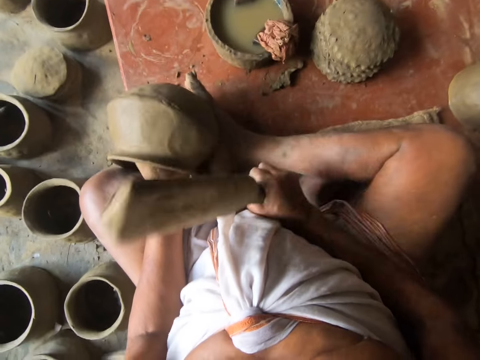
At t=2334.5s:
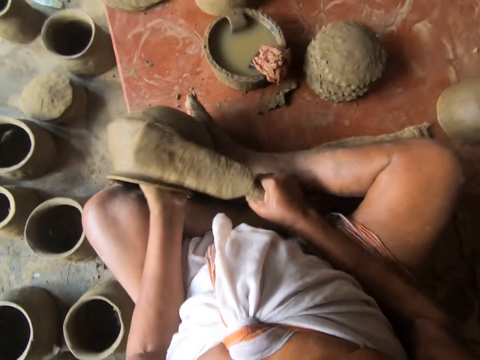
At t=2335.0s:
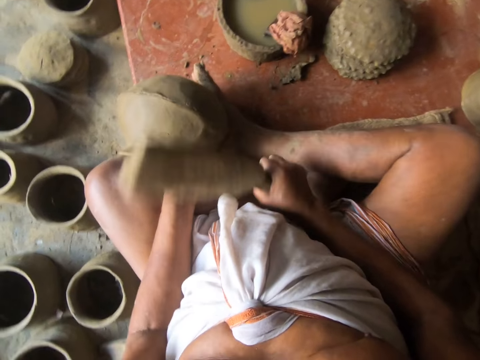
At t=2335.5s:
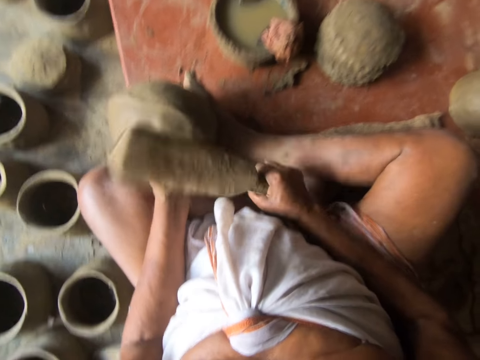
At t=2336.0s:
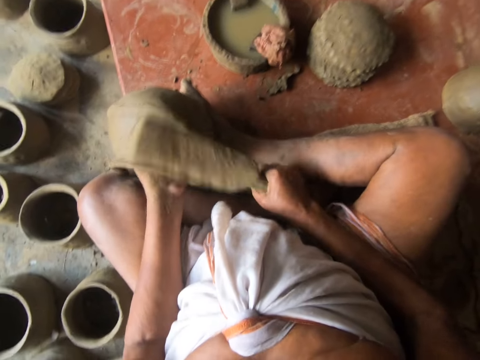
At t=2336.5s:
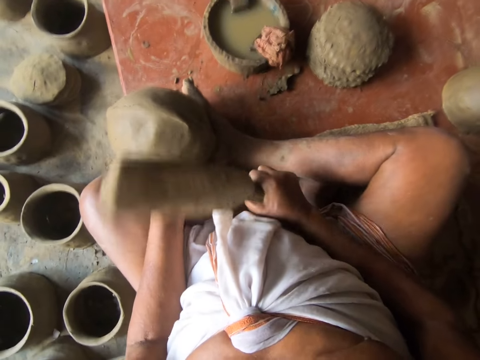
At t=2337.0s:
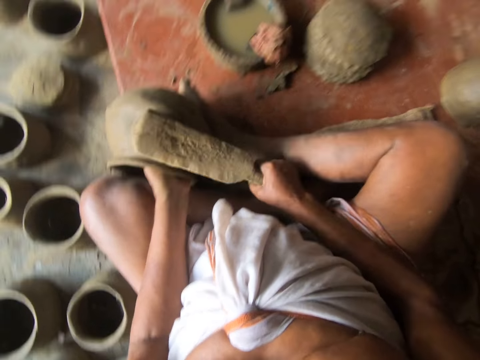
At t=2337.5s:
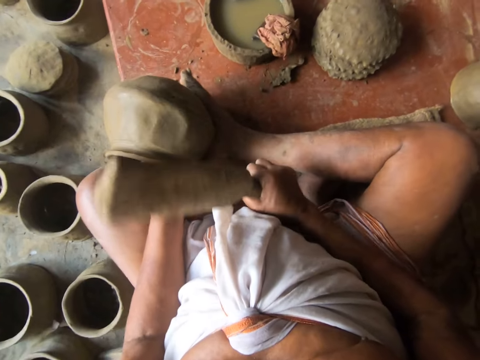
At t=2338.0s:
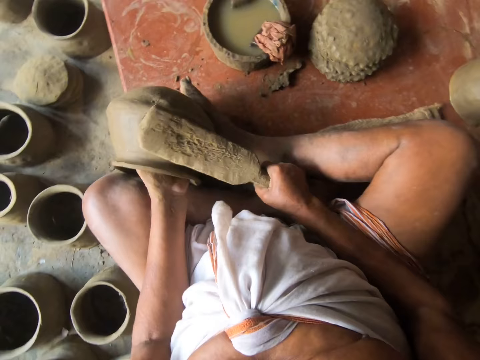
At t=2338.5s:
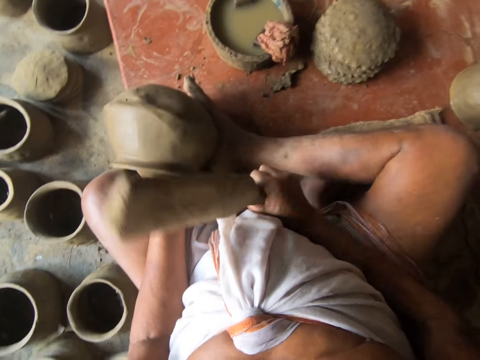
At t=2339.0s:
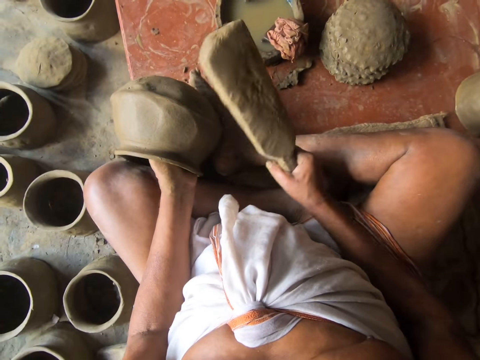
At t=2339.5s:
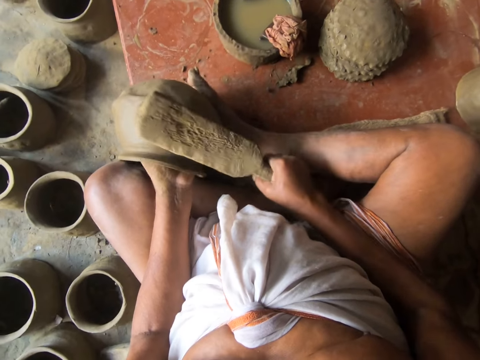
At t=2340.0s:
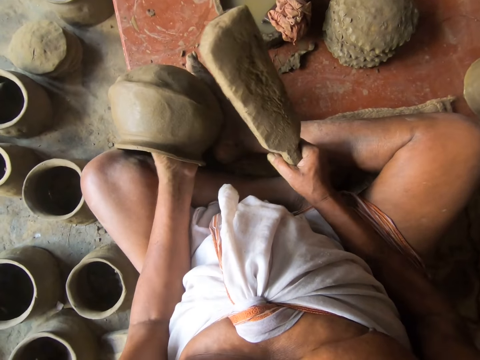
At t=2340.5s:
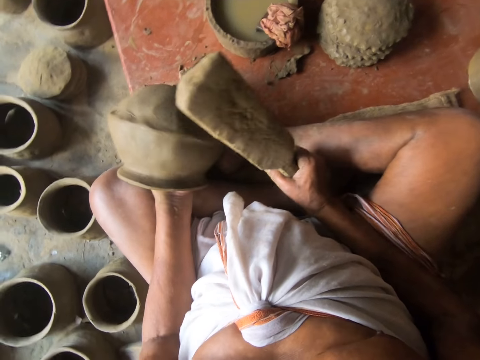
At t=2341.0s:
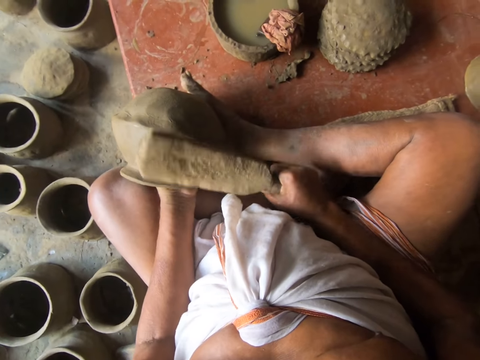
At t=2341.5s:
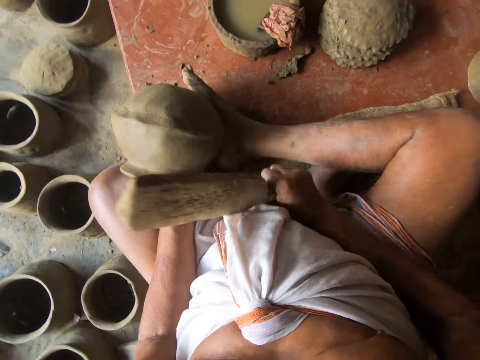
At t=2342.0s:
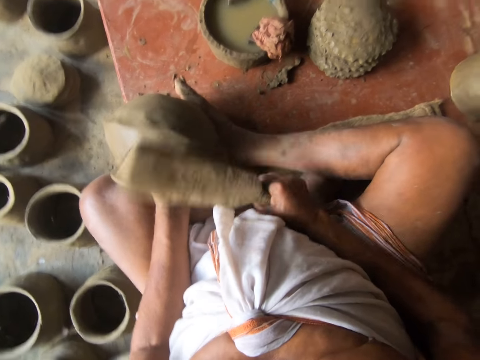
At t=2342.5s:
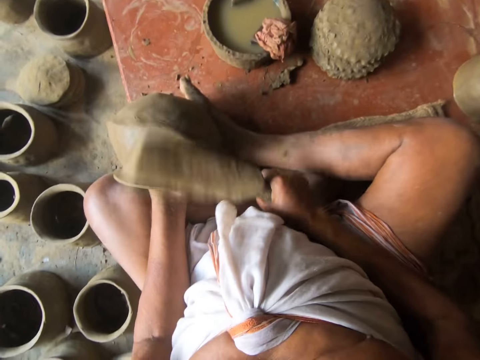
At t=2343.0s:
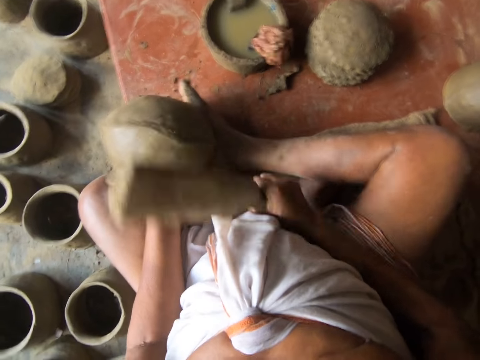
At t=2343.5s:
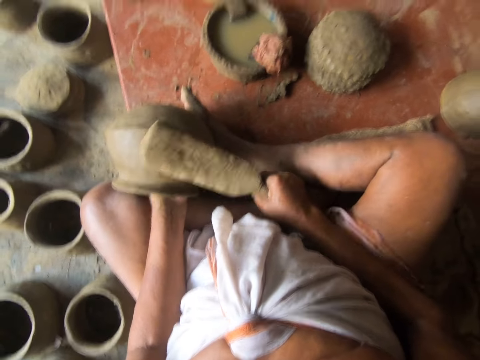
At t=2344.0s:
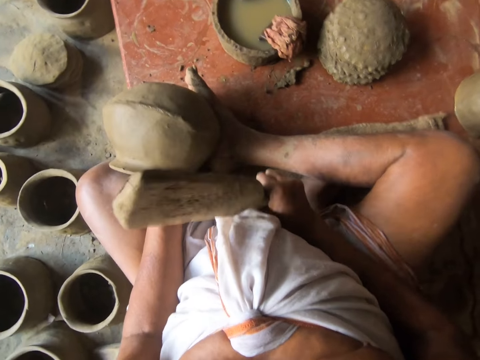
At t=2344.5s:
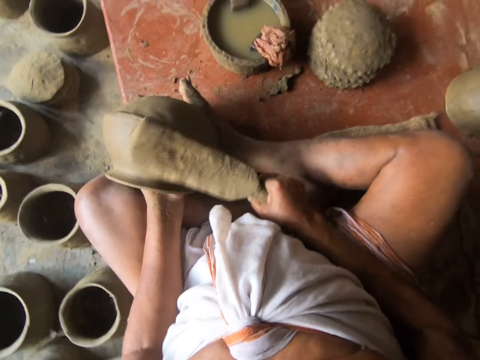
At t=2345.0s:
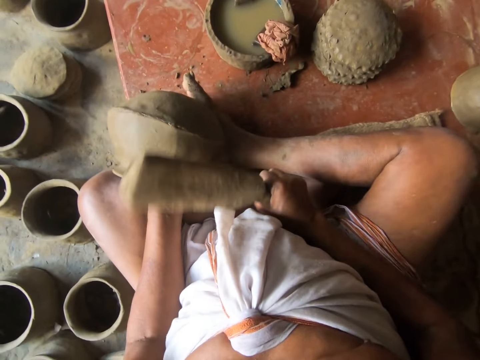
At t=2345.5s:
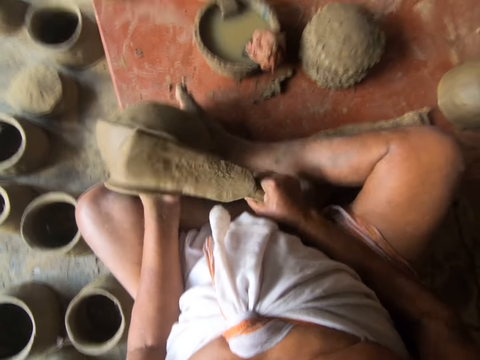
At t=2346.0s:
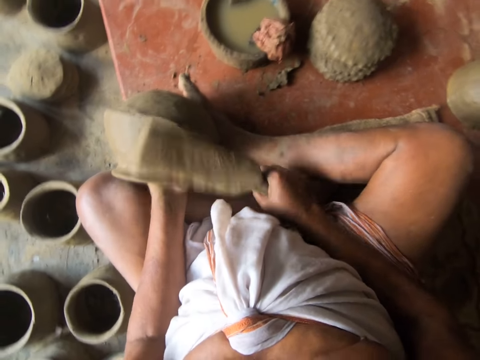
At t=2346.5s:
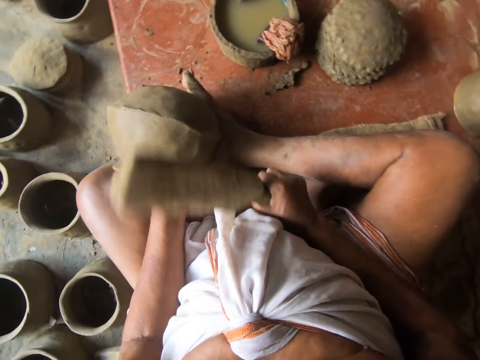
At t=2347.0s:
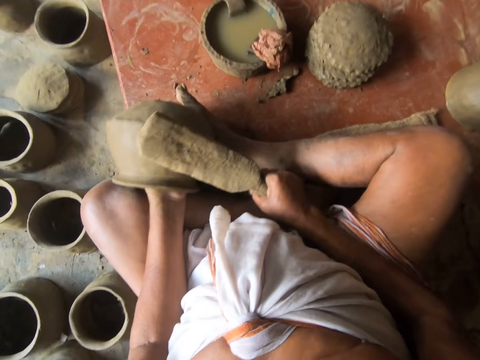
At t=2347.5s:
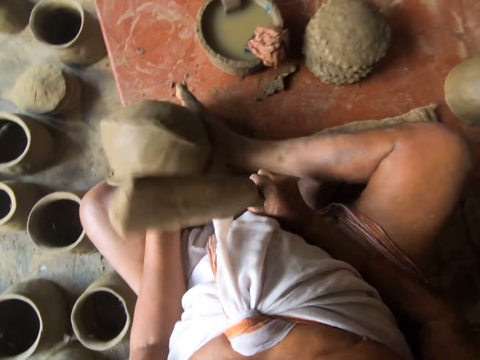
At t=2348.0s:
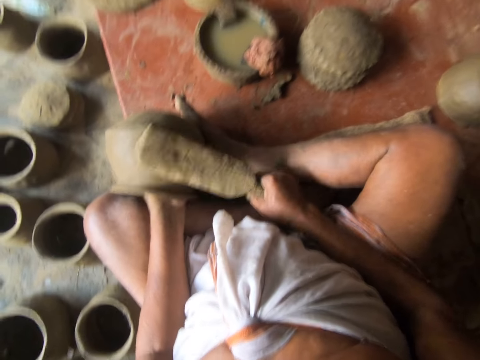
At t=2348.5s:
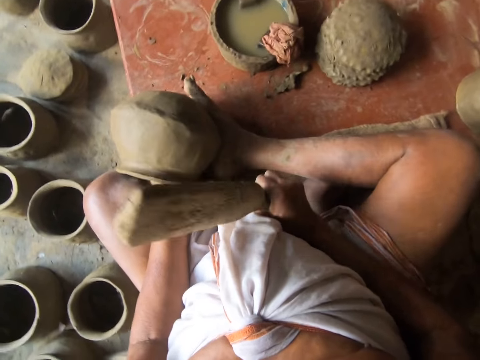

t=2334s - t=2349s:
The camera wearer repositions the pot. They hit the pot. They hit the pot again.

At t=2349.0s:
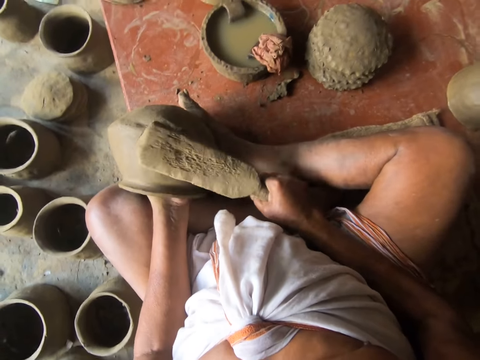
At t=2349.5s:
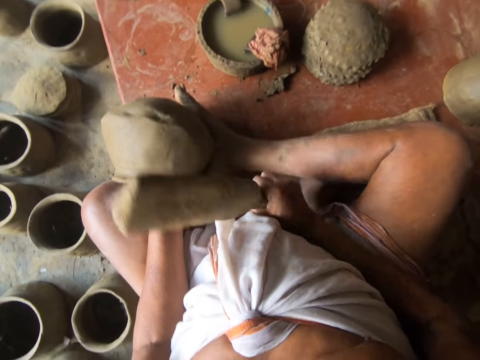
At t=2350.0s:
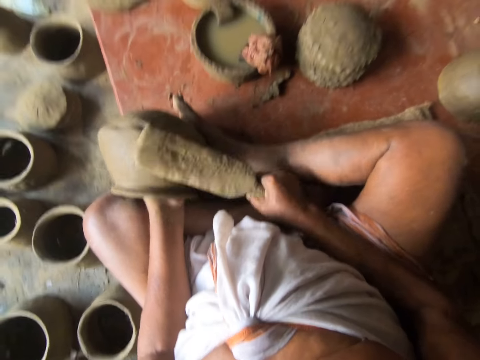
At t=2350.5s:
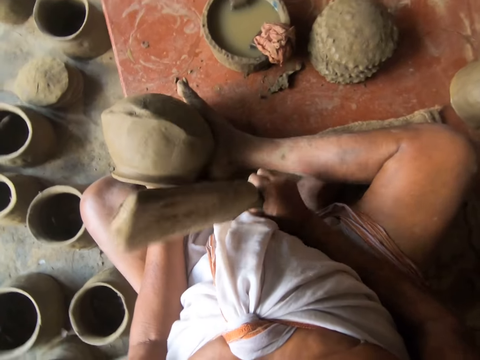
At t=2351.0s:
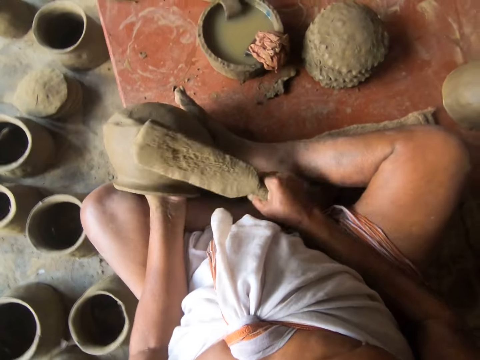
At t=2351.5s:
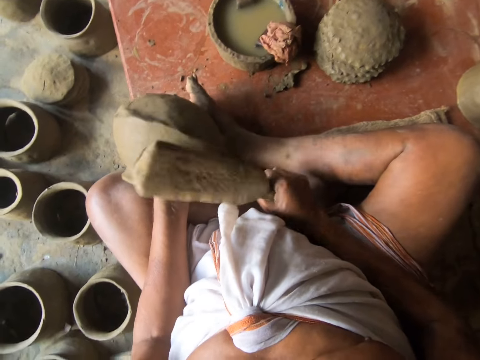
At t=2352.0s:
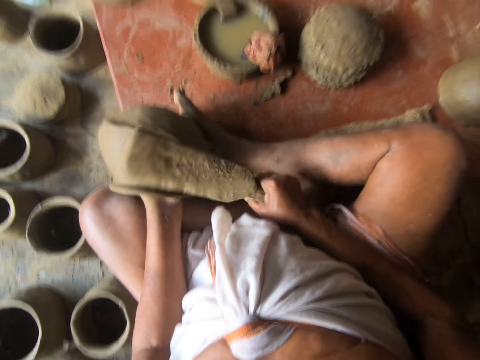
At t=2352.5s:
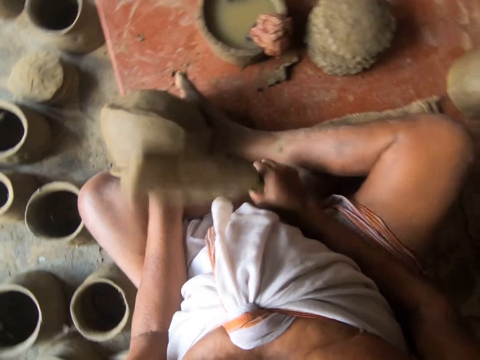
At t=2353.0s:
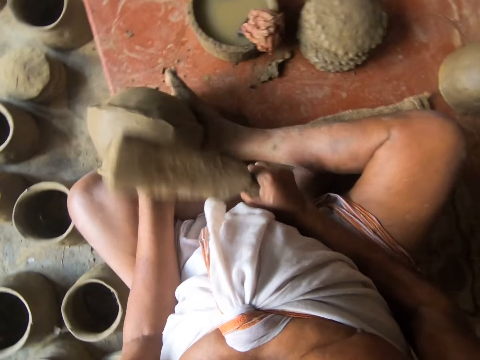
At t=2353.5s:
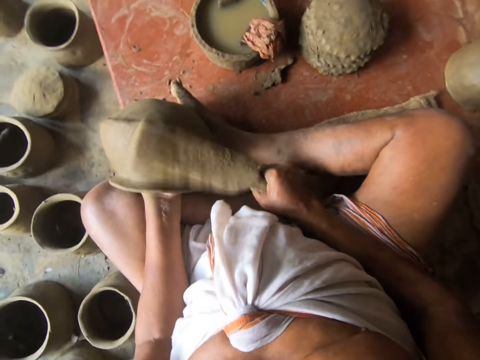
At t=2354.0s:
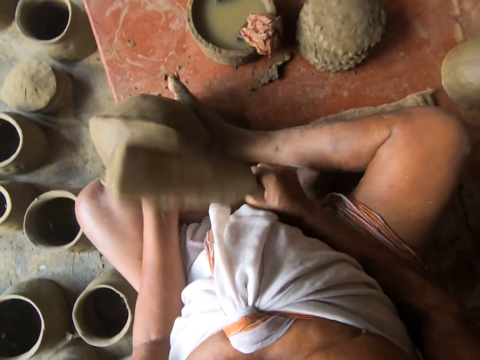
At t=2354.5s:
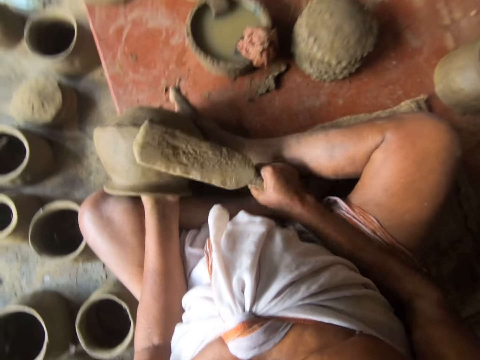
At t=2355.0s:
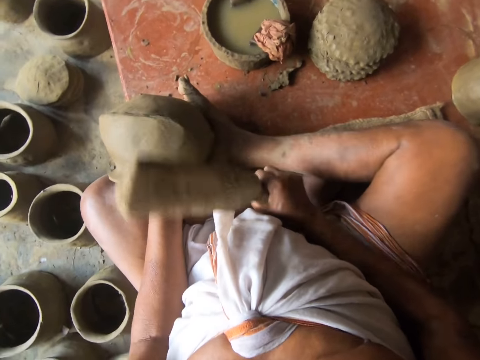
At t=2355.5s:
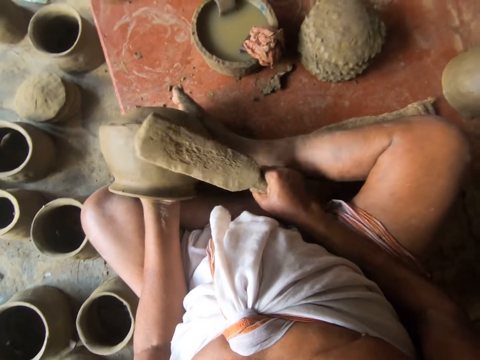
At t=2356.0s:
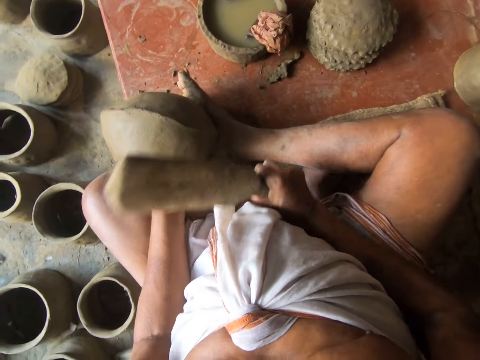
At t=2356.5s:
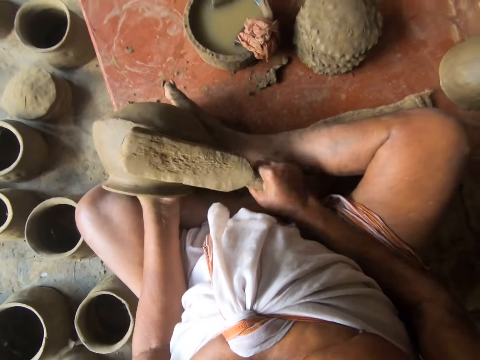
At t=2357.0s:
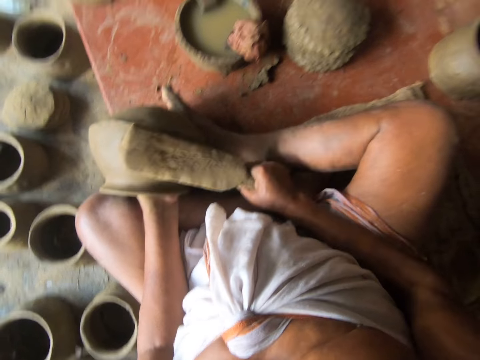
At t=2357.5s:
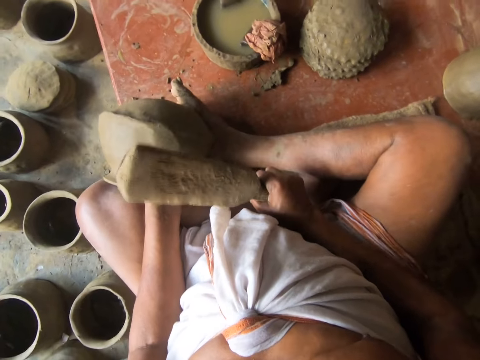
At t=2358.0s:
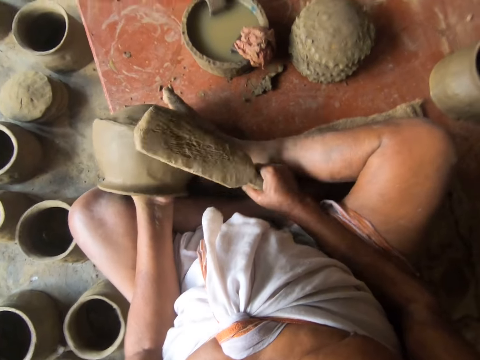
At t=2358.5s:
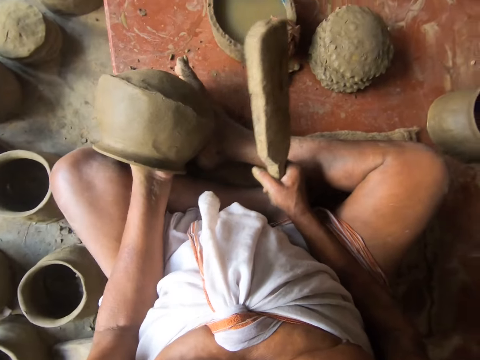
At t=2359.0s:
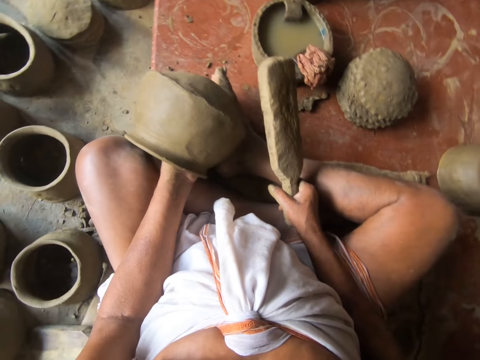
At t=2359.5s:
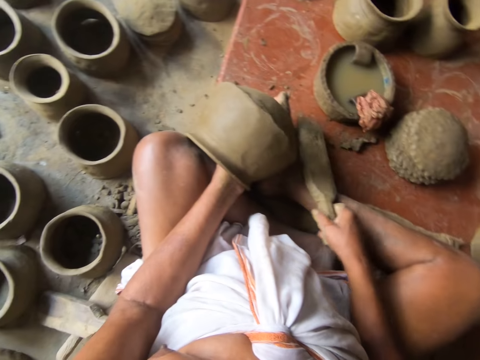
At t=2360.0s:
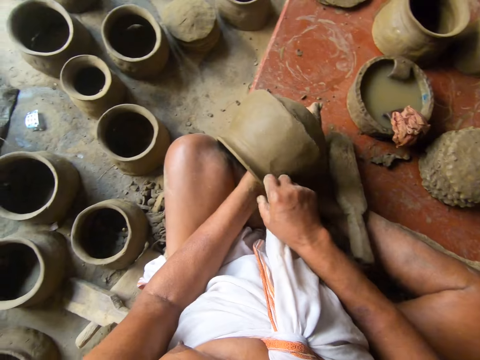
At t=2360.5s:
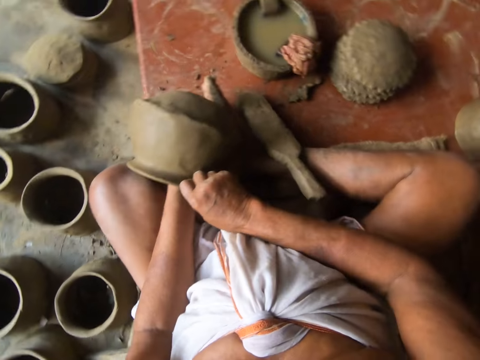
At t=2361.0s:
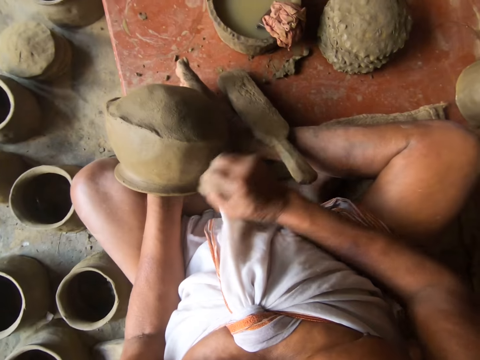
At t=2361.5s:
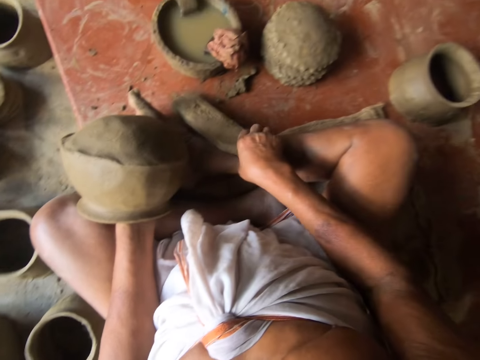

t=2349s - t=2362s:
The camera wearer places the piece of wood on his leg. He holds the pot. He takes the wood.
